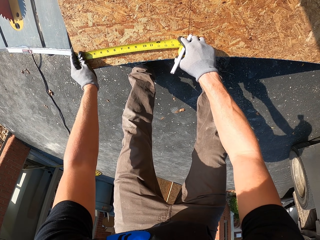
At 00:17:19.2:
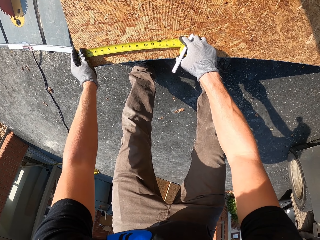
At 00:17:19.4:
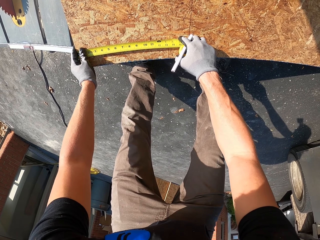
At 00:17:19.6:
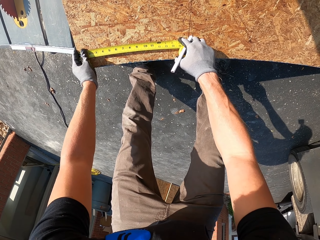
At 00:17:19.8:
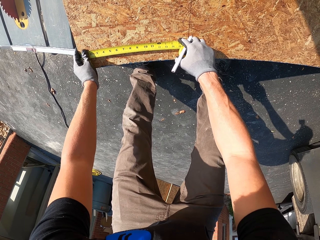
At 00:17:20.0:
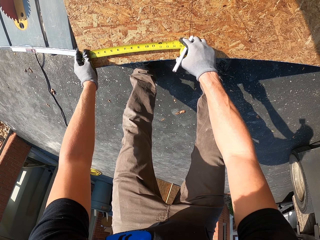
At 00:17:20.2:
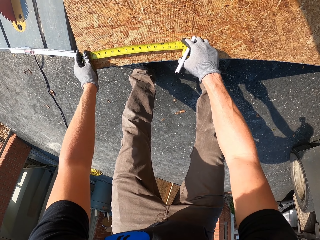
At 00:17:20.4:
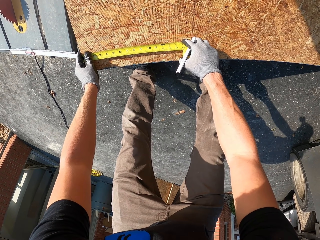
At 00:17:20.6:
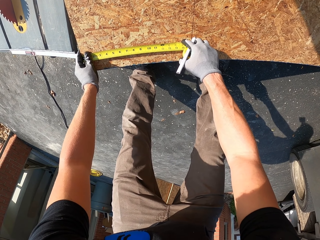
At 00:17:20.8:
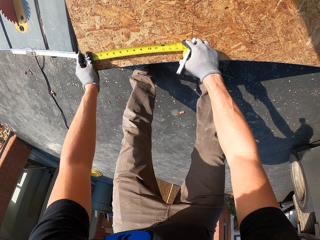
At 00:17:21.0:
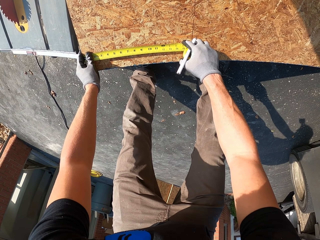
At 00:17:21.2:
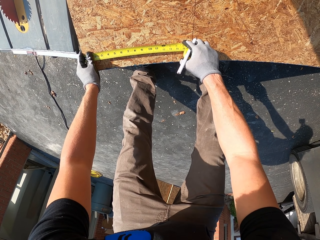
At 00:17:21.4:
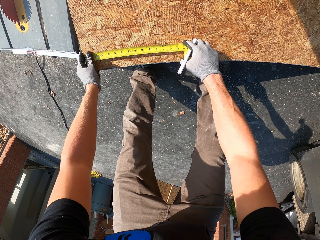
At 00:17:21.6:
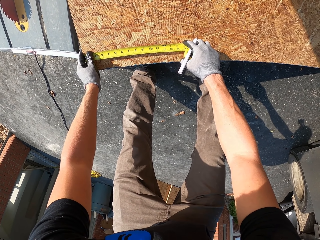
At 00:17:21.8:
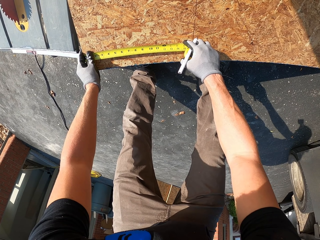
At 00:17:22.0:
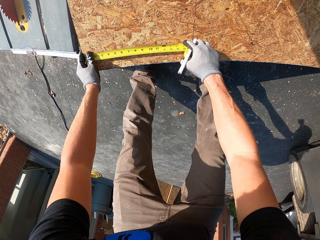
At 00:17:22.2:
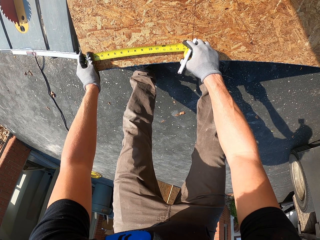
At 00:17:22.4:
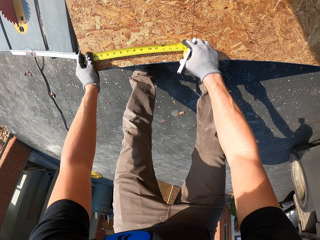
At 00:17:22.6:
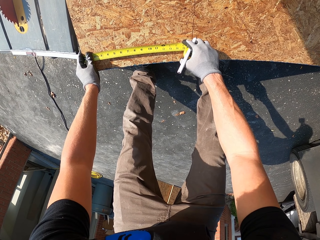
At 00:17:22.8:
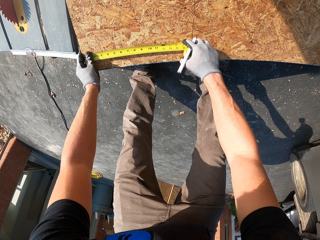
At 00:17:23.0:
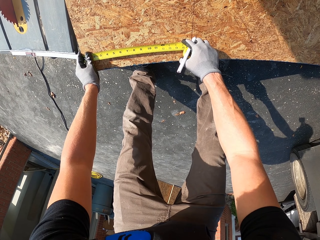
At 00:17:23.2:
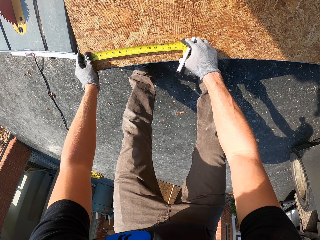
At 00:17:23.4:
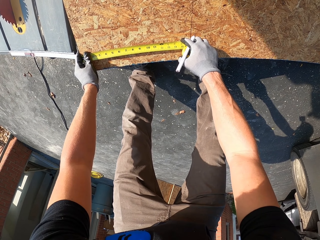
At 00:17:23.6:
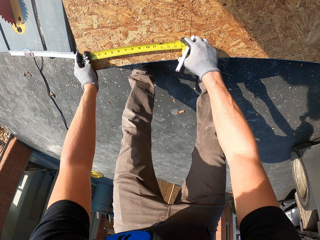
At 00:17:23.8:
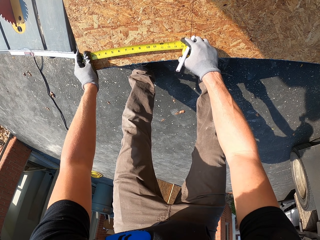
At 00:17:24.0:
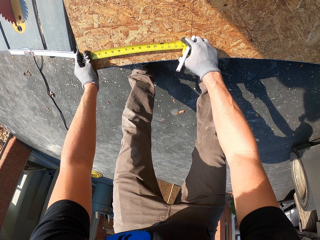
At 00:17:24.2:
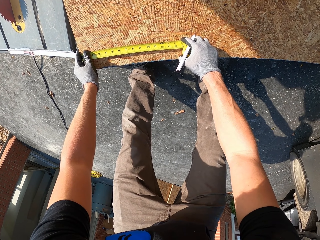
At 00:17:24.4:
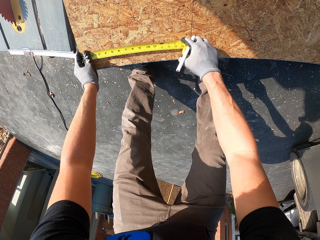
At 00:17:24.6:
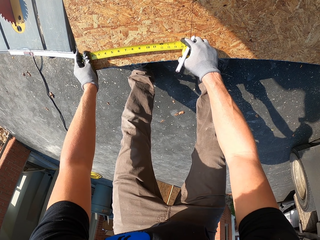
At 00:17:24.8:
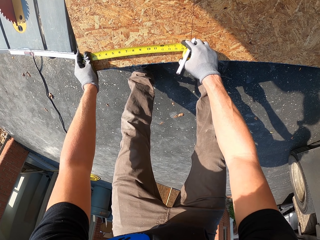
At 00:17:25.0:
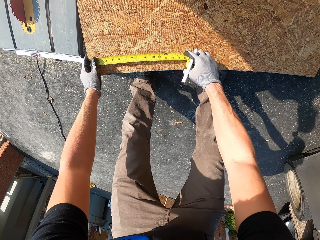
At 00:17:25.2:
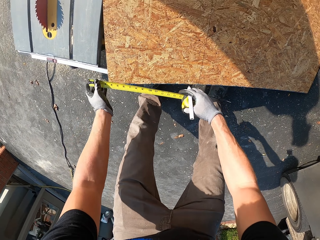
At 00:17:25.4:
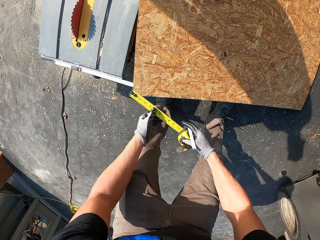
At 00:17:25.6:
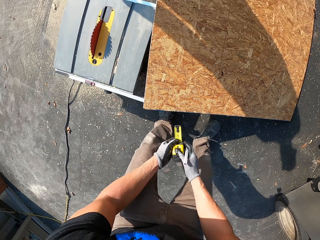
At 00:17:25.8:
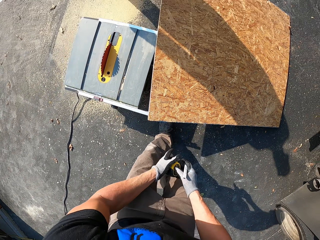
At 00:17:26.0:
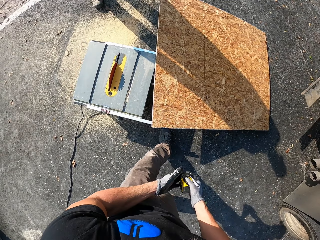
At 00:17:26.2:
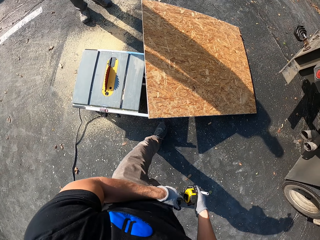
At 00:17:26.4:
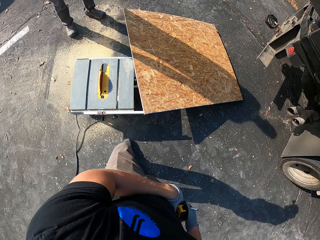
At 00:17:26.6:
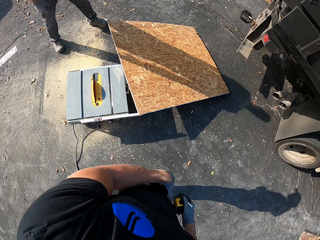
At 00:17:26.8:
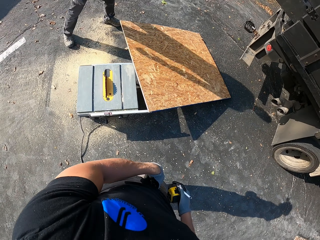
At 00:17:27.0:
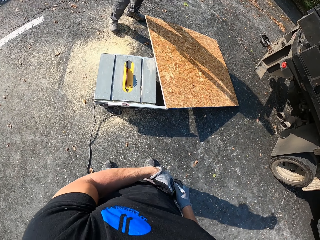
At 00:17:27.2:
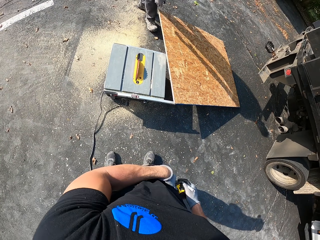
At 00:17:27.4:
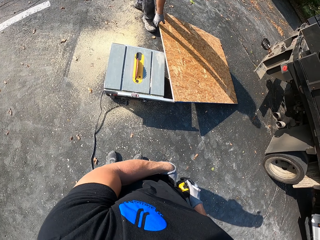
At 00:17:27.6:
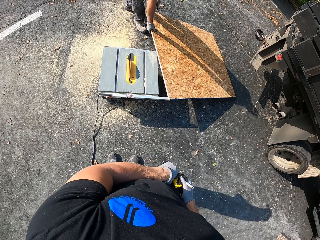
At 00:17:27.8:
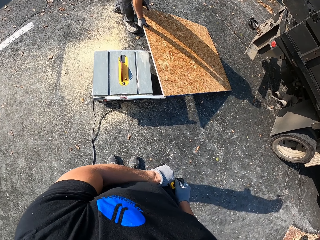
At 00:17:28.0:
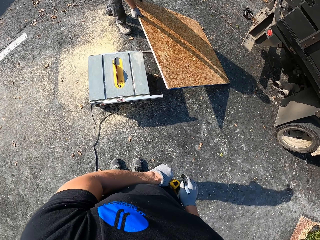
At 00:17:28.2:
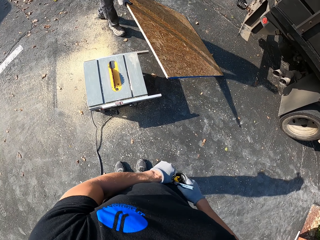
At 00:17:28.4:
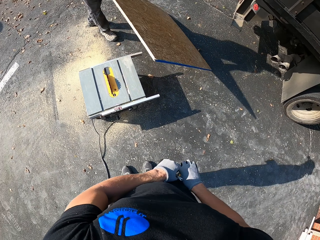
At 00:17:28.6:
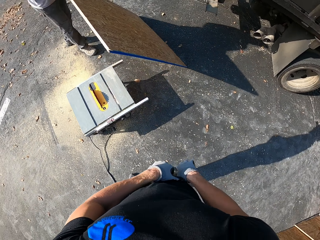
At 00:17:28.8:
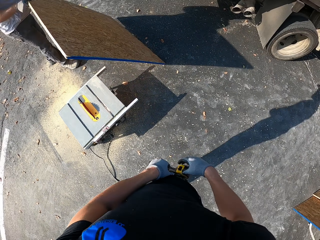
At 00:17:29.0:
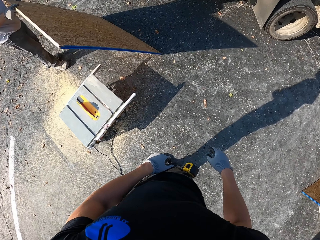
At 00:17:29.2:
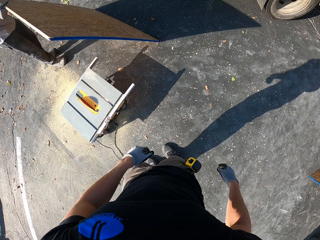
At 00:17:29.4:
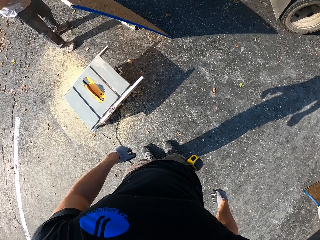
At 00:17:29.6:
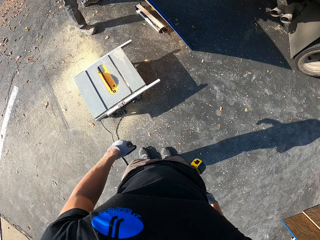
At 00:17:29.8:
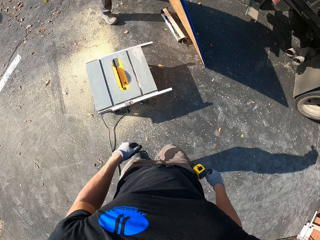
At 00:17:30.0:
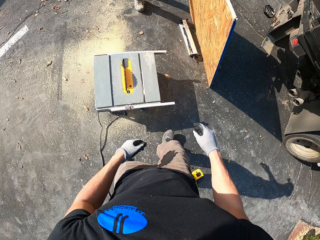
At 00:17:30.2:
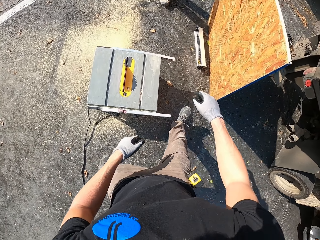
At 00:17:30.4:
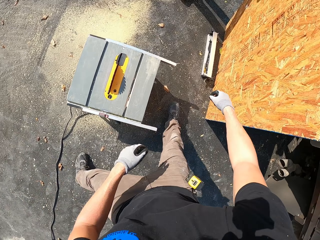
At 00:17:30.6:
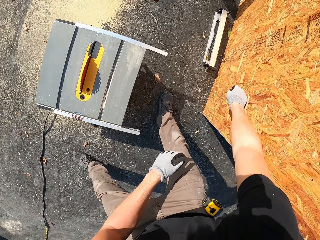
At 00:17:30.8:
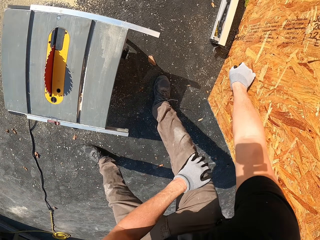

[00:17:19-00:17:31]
The camera wearer measures the board. A man takes the plywood. The camera wearer puts the tape in the pocket.

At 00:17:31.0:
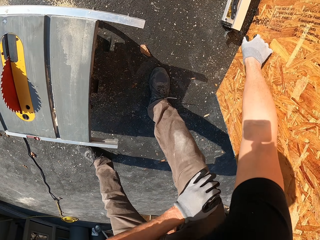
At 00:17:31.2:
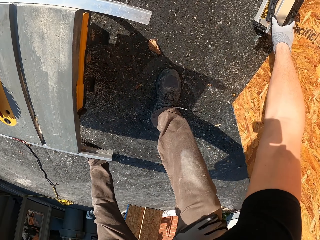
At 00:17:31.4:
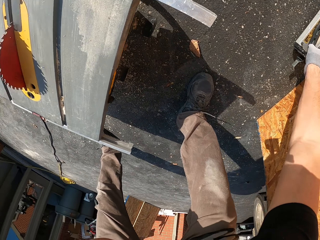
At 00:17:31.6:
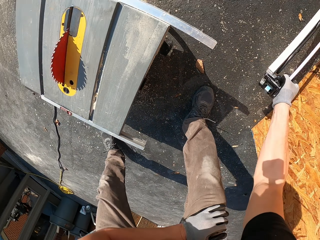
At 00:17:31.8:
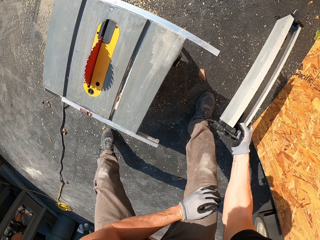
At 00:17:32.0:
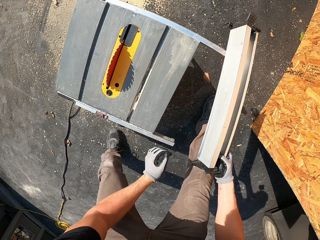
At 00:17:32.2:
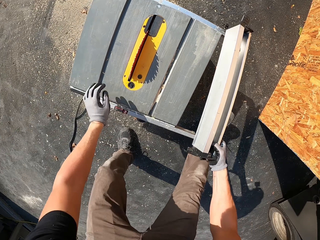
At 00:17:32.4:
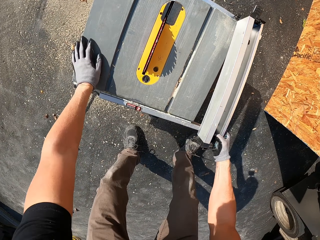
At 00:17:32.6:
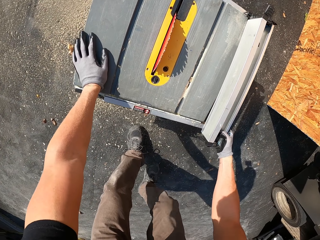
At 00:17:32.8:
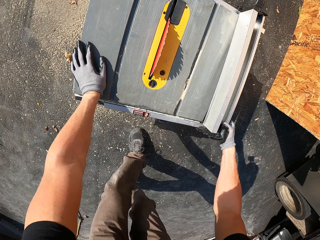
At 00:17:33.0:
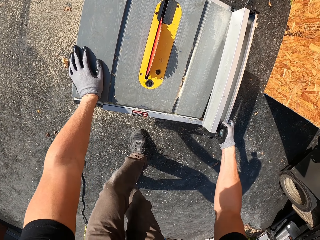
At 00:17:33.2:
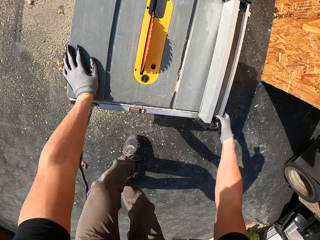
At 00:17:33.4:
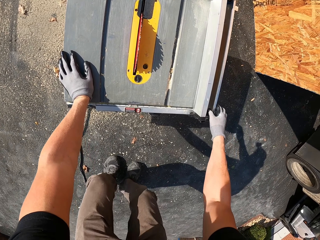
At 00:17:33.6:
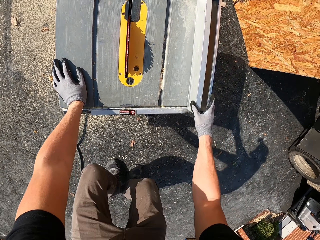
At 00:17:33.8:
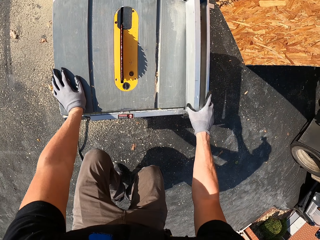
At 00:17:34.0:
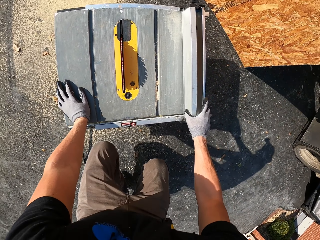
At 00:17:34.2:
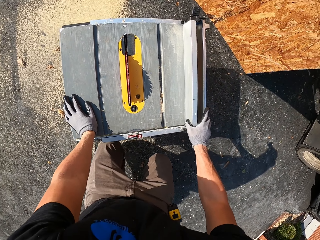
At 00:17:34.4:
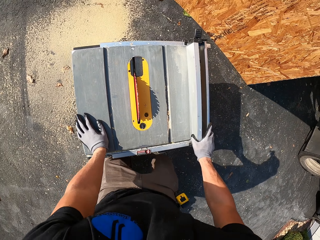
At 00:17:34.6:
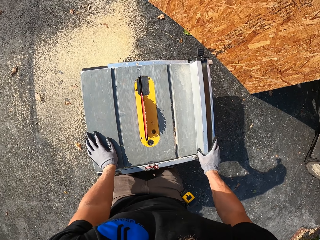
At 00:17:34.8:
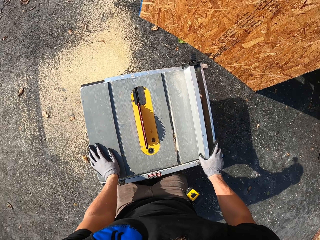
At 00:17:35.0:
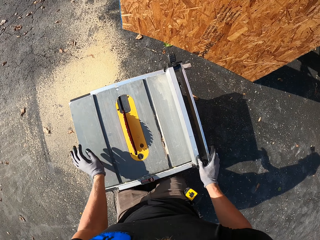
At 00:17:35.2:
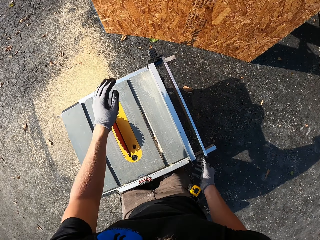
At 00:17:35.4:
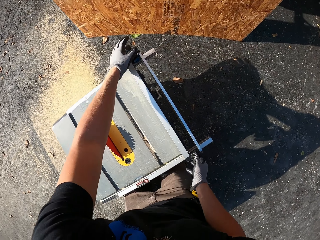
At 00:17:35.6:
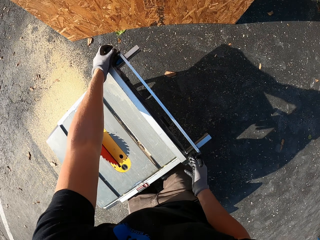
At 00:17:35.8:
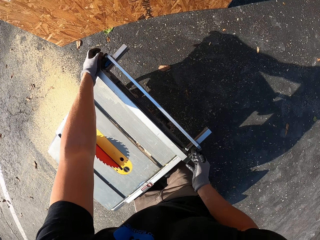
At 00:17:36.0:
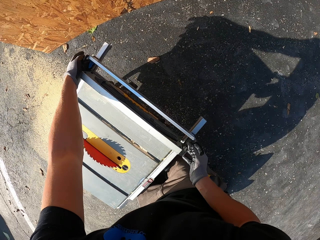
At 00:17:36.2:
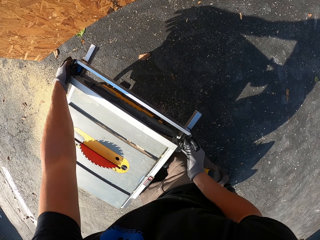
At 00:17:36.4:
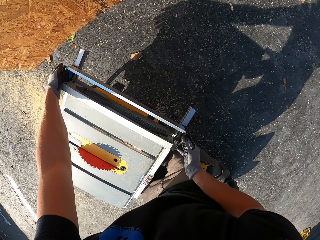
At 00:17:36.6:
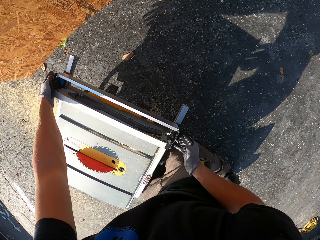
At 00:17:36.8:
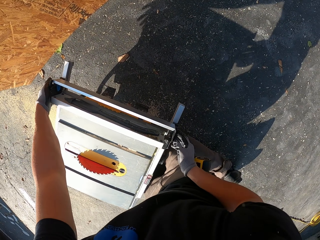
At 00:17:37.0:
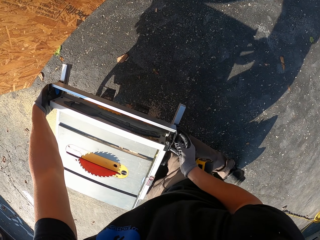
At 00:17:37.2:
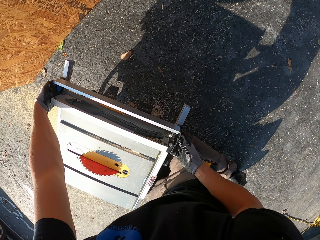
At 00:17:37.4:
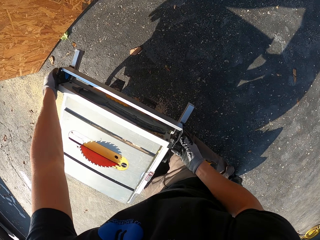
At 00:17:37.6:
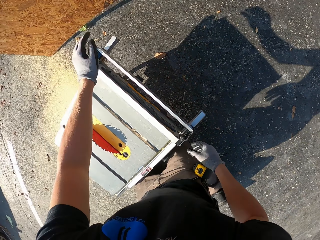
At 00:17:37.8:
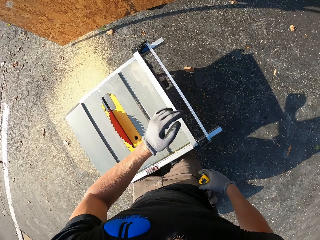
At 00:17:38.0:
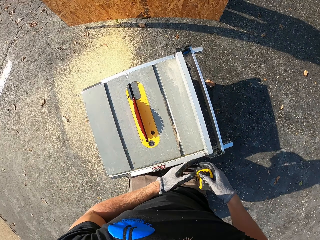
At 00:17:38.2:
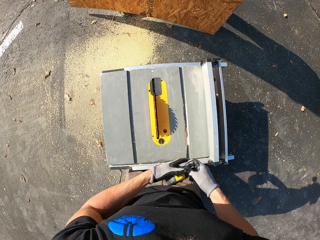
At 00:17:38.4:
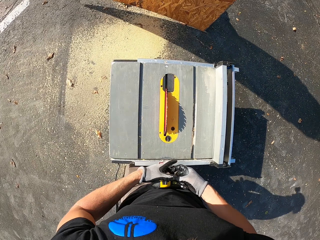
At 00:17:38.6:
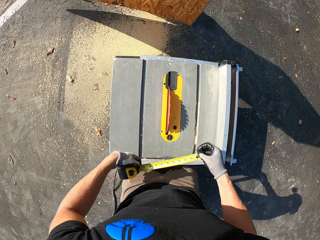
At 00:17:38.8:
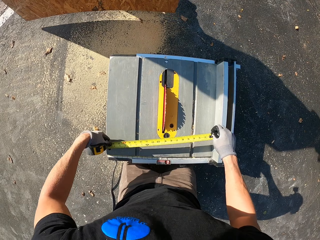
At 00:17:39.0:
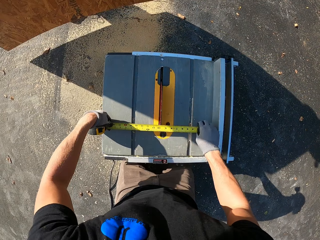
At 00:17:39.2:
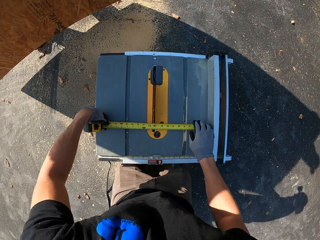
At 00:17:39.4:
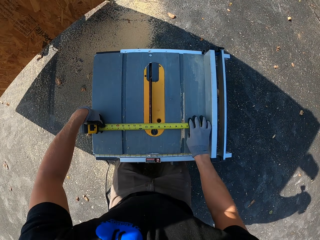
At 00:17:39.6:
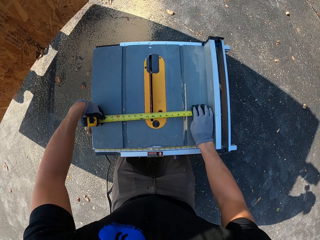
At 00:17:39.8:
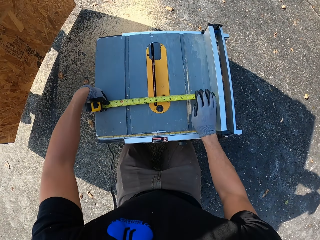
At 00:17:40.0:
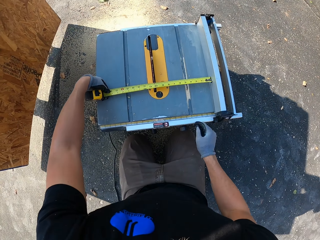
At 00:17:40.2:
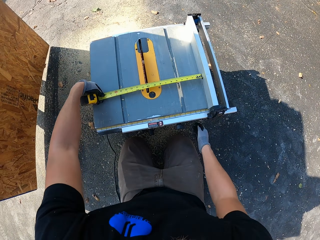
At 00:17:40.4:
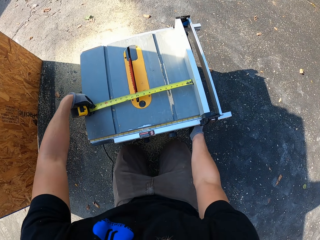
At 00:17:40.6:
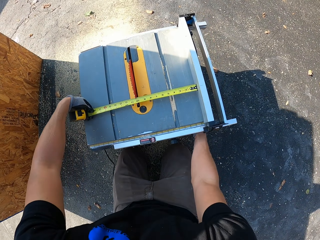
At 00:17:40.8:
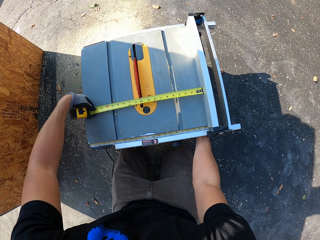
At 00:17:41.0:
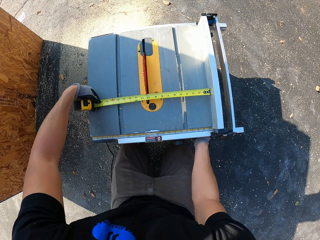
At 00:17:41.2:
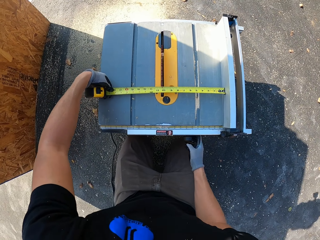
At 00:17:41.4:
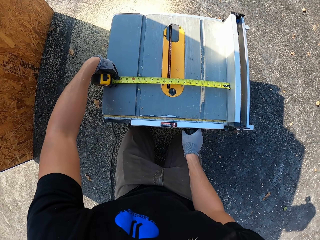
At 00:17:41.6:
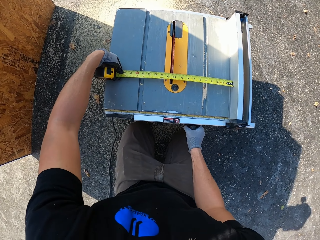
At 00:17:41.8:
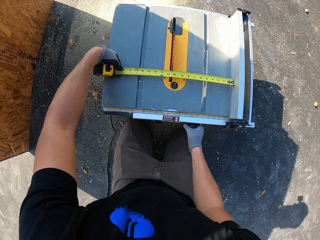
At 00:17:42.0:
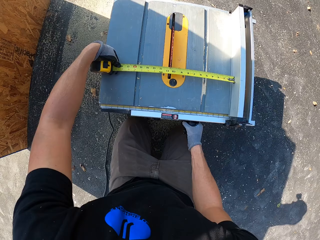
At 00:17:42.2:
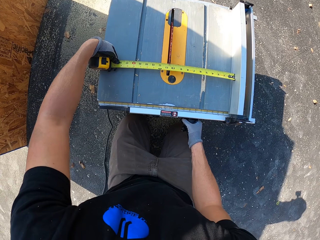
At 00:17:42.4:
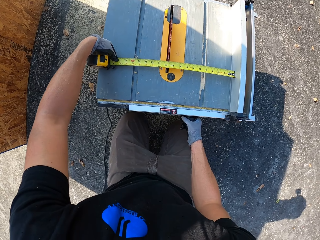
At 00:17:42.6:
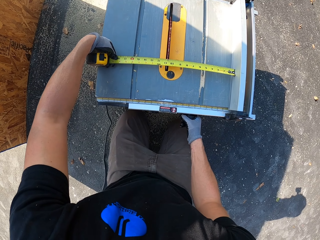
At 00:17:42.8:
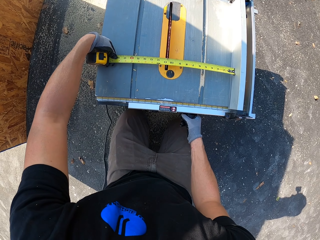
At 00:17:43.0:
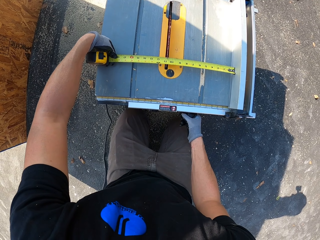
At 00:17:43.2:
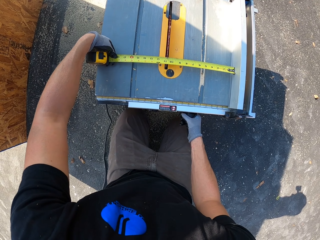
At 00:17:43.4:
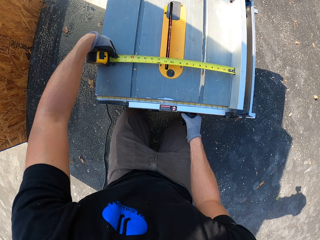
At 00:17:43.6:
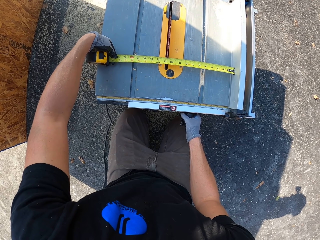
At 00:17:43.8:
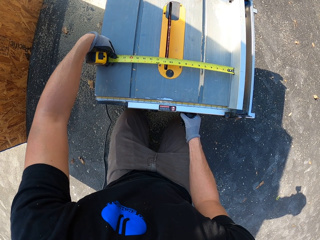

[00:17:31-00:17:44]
The camera wearer takes a bar. They assemble the machine. They fix the bar on the table saw. They kneel near the table saw. They measure on the table saw.
